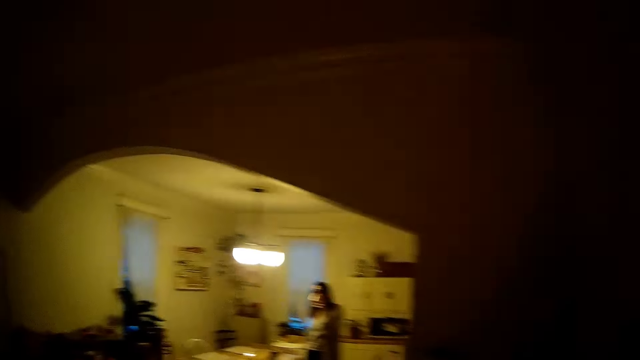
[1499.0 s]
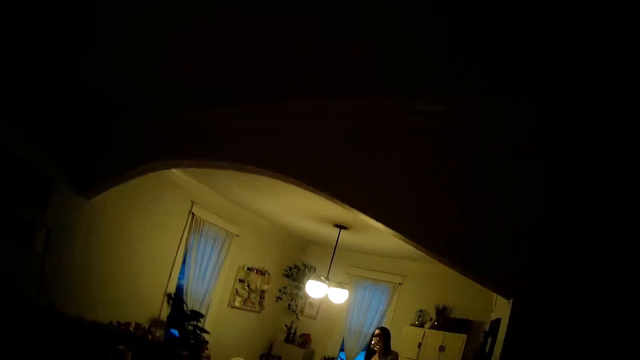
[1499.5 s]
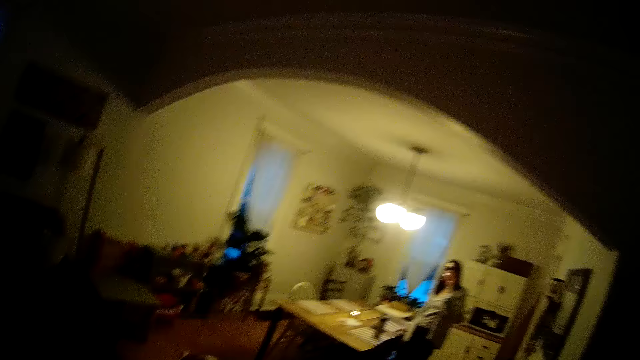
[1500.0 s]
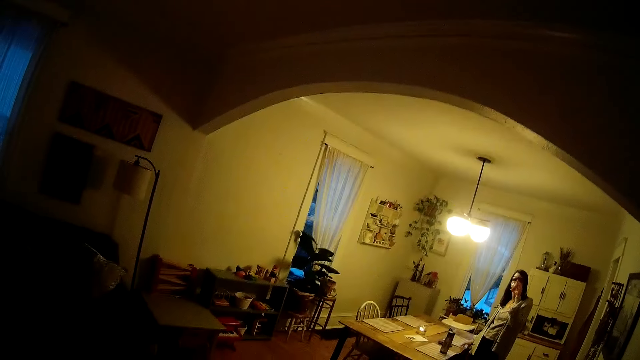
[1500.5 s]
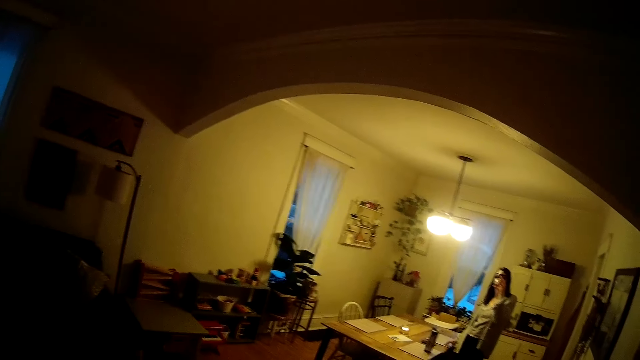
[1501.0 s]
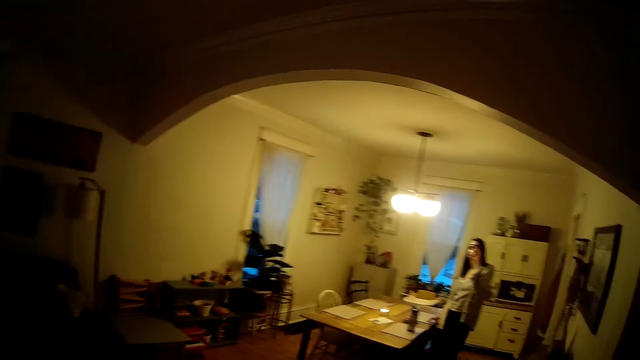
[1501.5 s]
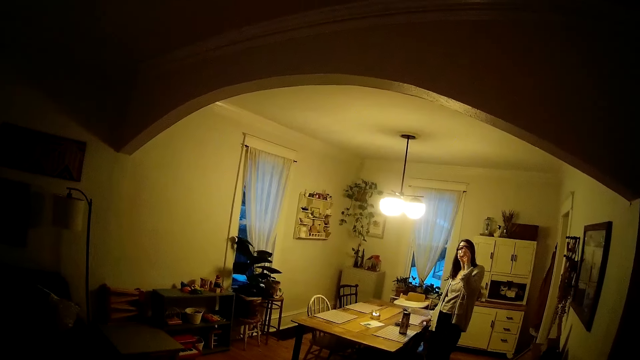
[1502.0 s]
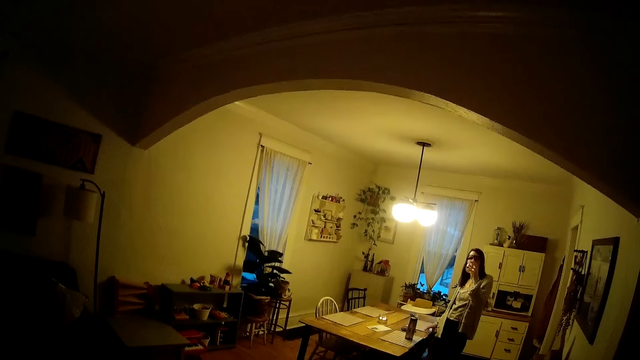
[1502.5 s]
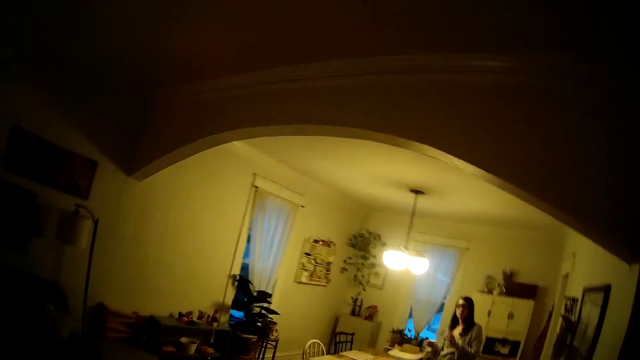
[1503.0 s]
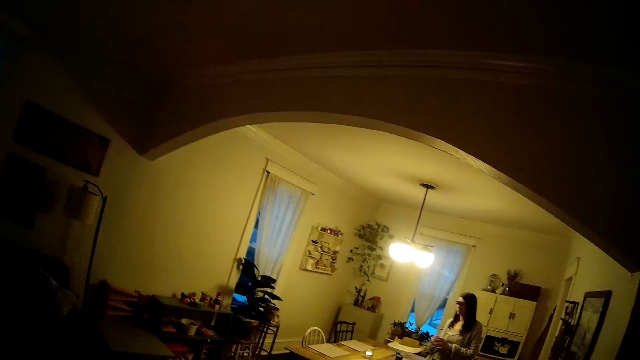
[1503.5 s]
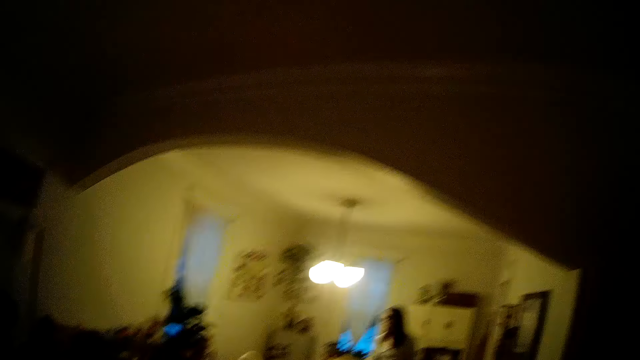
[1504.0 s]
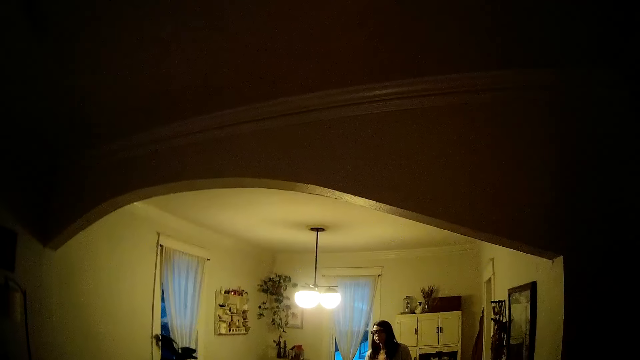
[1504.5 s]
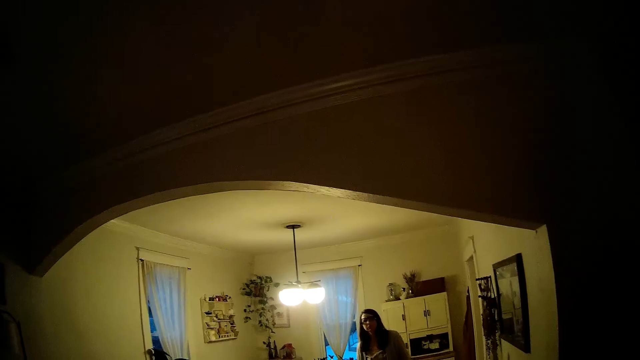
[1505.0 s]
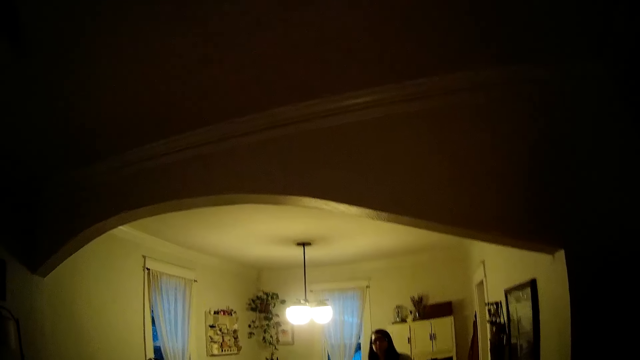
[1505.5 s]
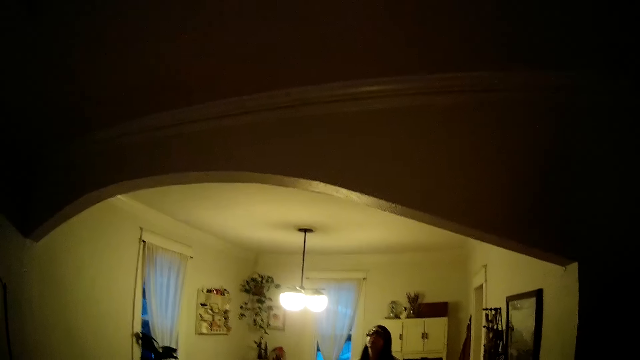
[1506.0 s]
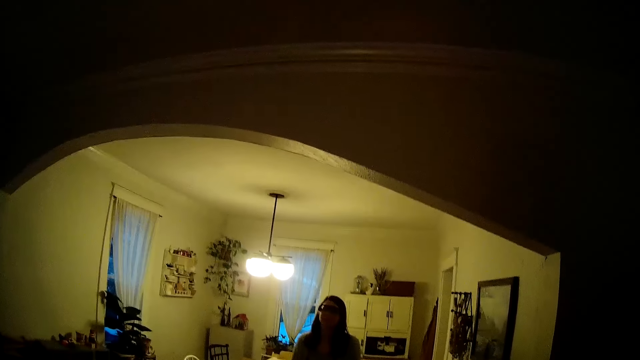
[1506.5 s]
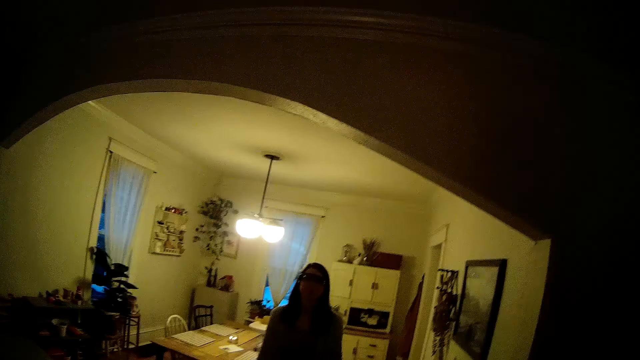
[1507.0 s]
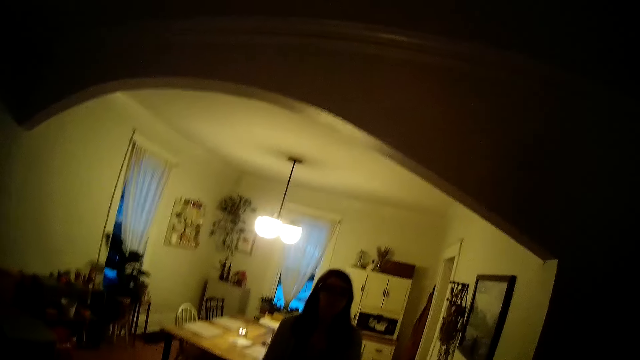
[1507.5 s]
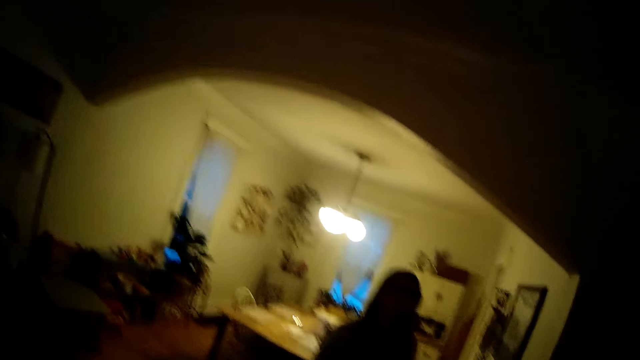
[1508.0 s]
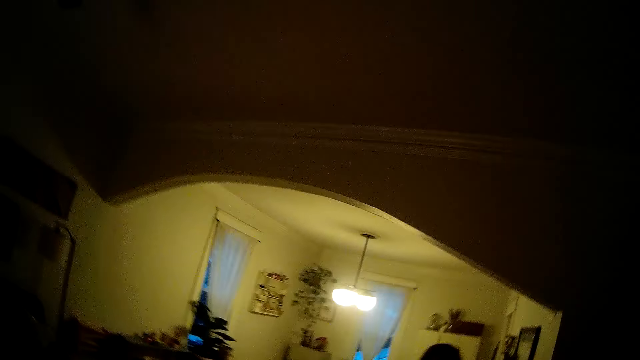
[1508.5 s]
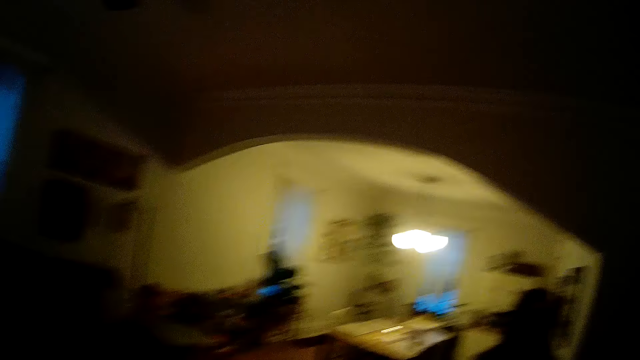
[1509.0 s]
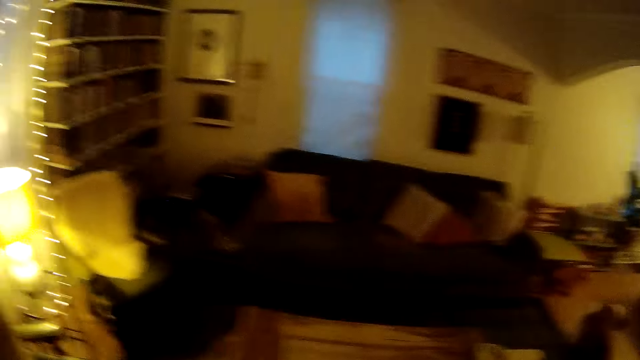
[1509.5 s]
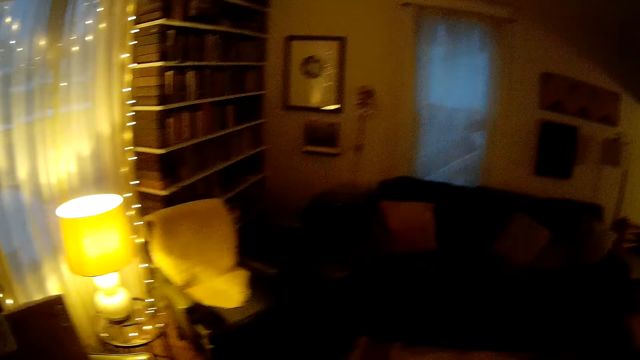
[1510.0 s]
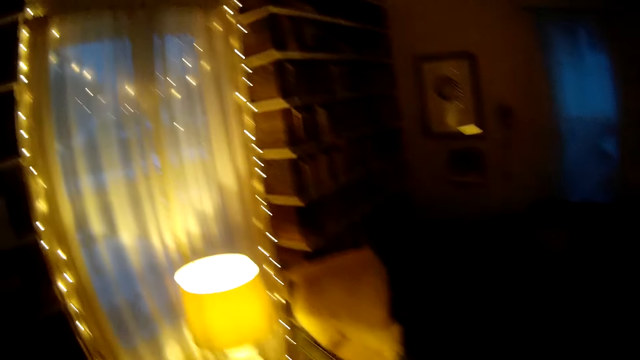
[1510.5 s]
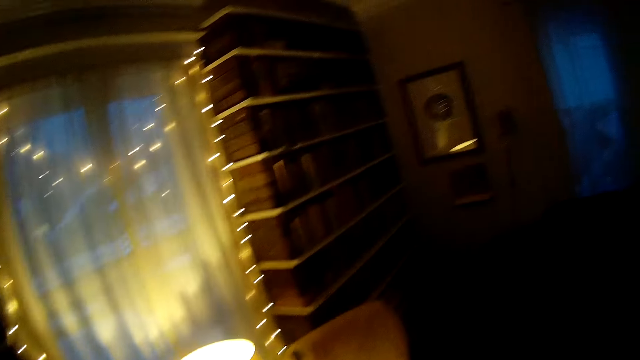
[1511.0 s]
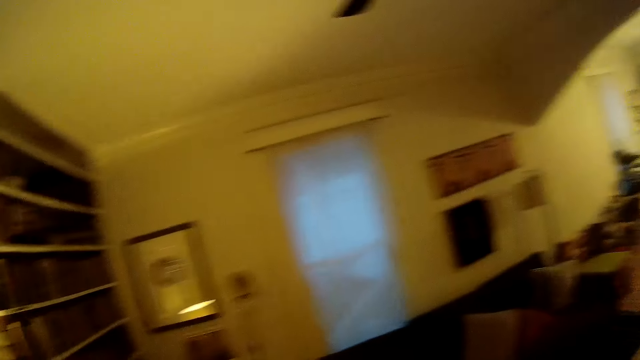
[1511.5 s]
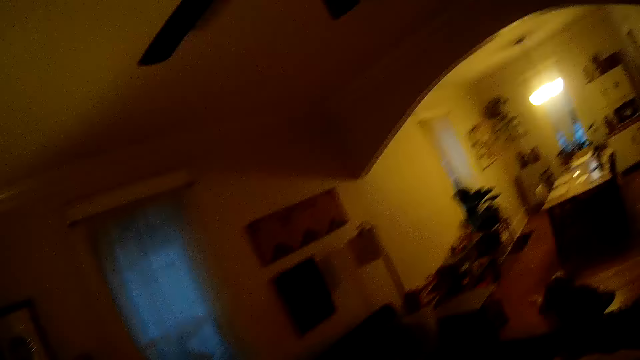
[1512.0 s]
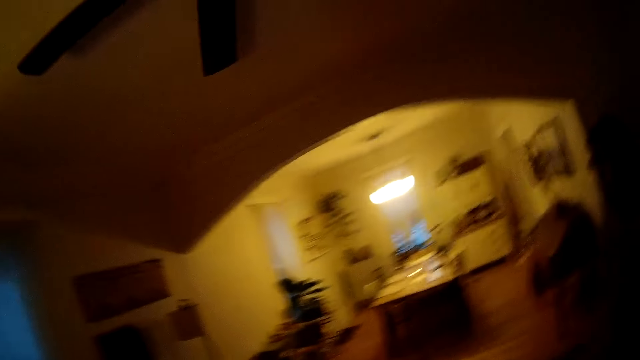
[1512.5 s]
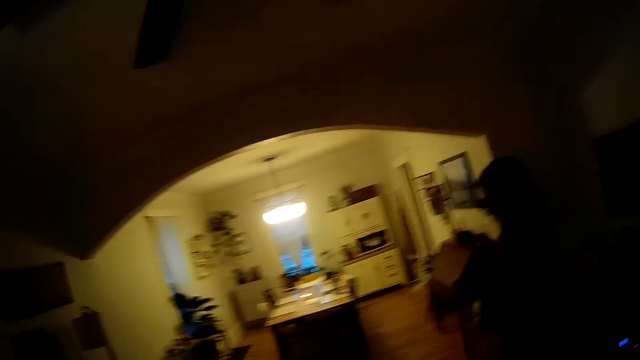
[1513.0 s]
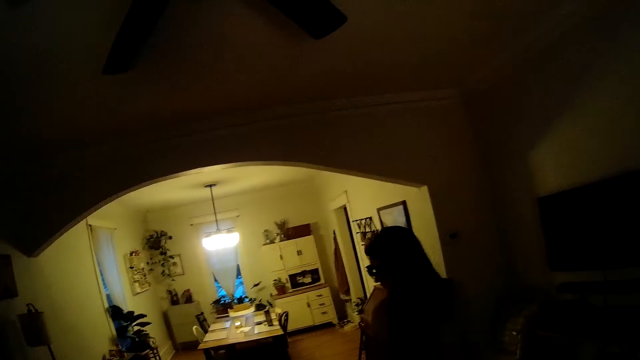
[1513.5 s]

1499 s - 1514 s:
The woman drinks water from the glass cup with her left hand. The camera wearer looks around the room. They talk with the woman. A baby squeals. The woman walks to the sitting room from the dining room. The woman walks towards the camera wearer. The camera wearer talks with the woman. They move around the room. They talk with the woman.

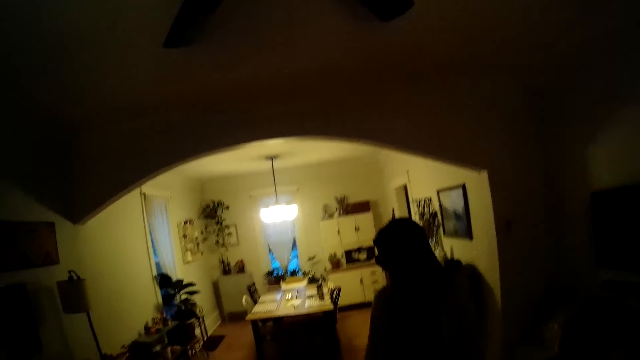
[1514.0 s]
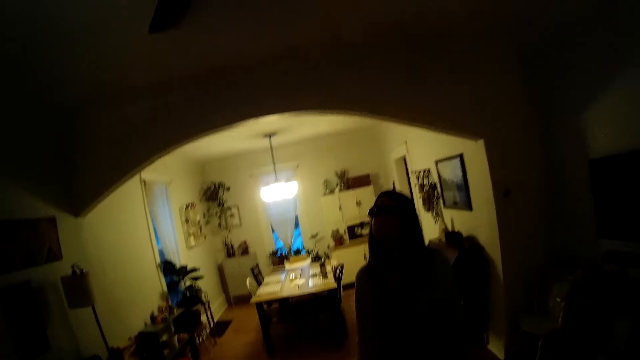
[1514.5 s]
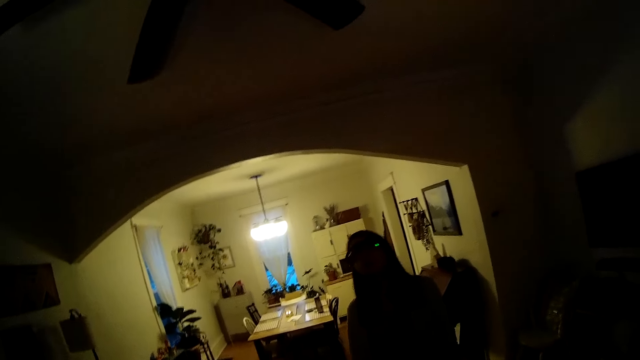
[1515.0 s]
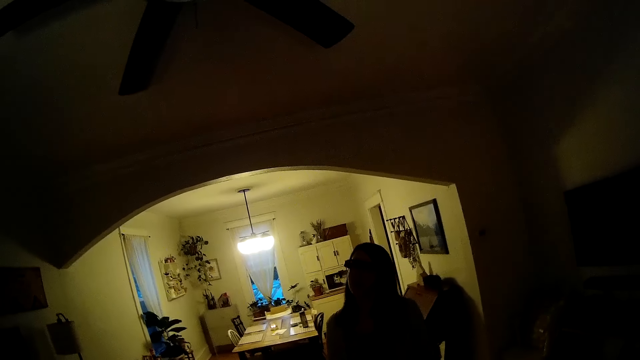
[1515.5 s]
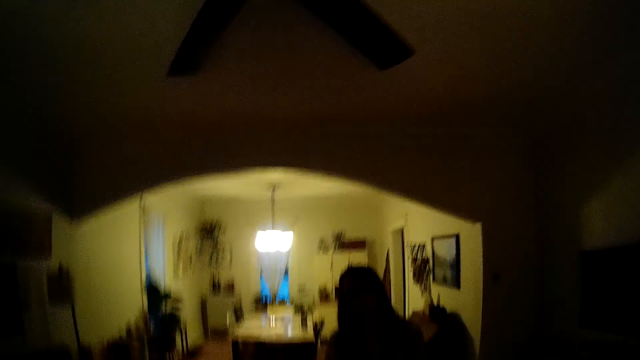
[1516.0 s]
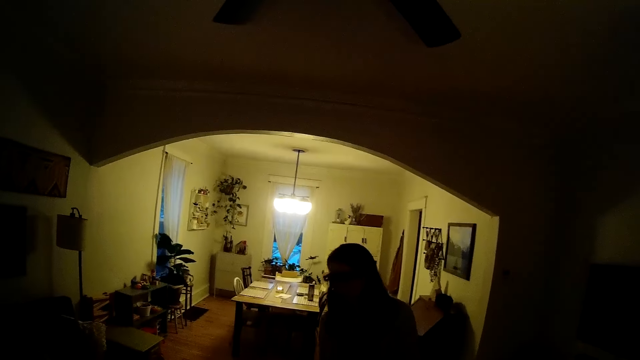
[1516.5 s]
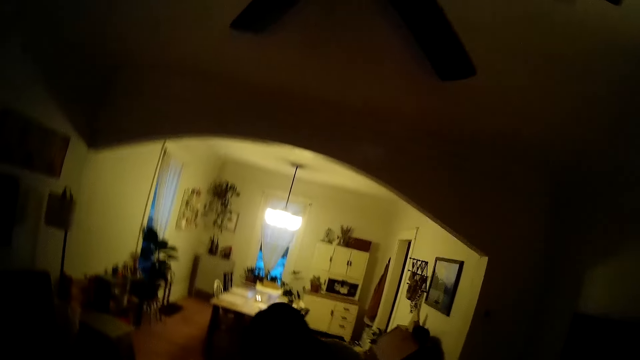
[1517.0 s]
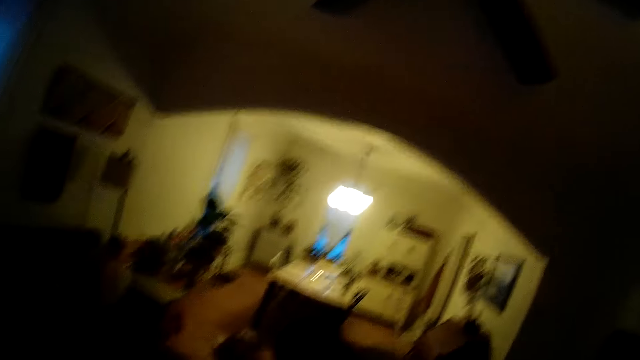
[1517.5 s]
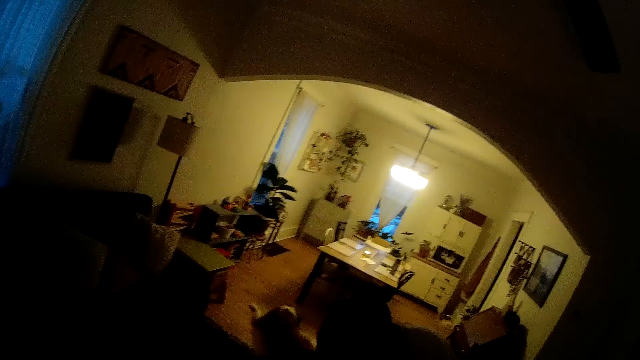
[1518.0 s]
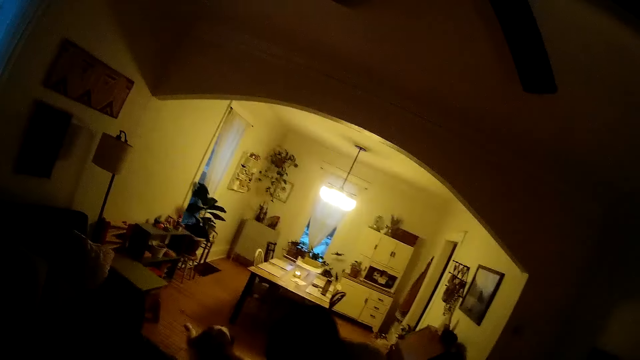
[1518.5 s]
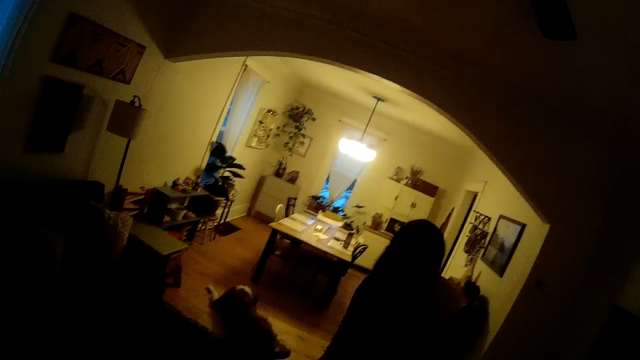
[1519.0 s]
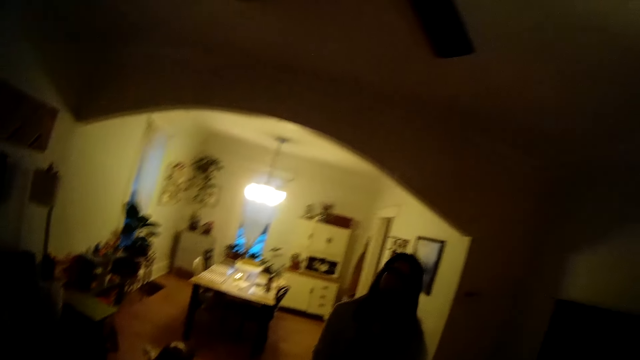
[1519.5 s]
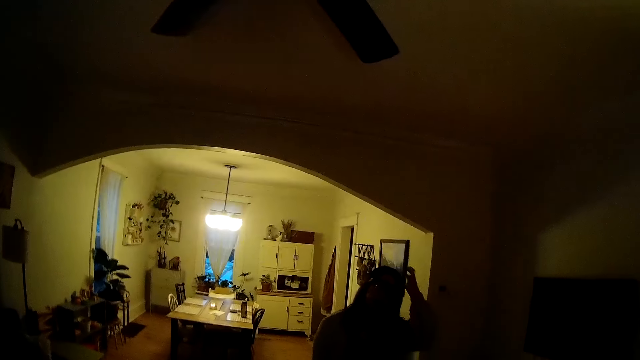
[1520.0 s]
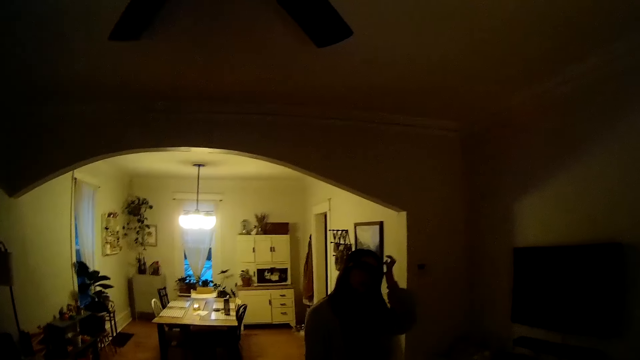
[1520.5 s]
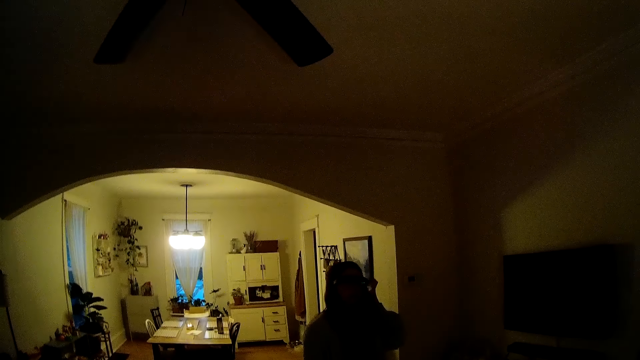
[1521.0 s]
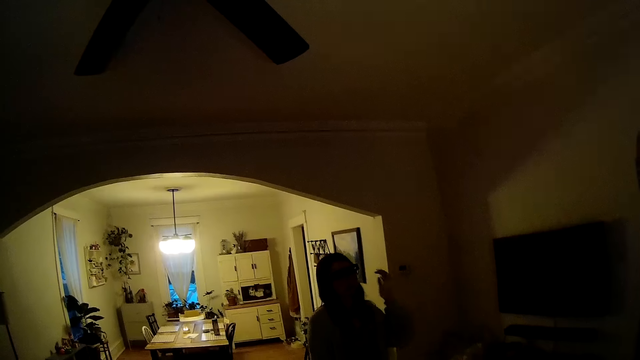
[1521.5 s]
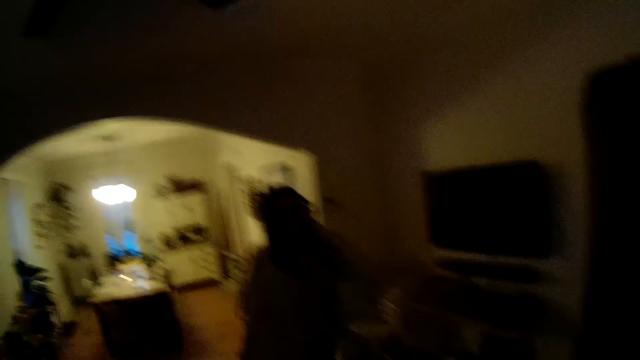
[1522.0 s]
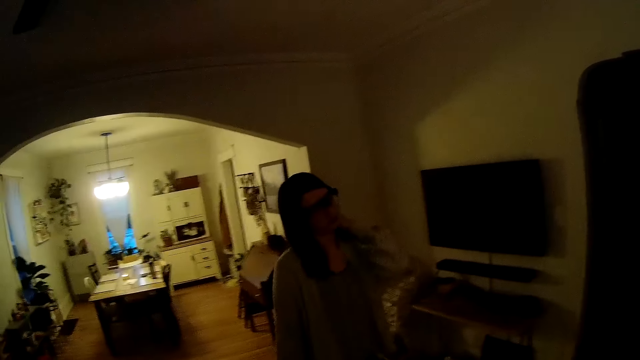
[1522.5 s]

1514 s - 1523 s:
A lady talks with the camera wearer. The camera wearer talks with the lady. Another lady stands up. The camera wearer talks with the first lady.
